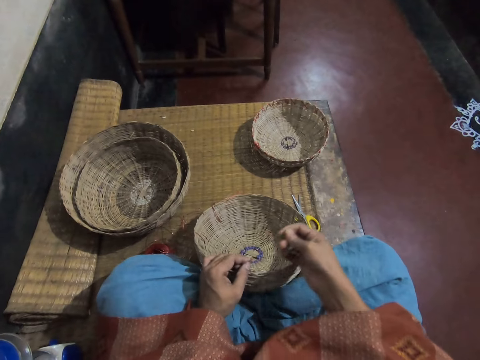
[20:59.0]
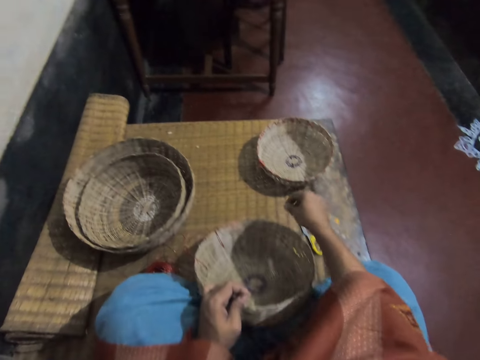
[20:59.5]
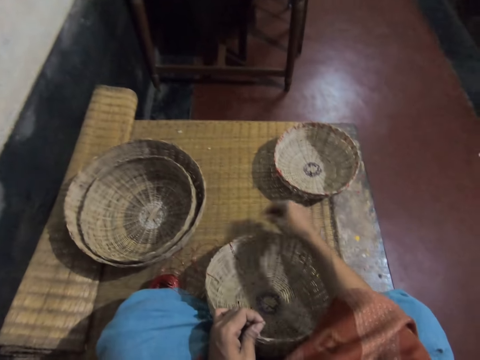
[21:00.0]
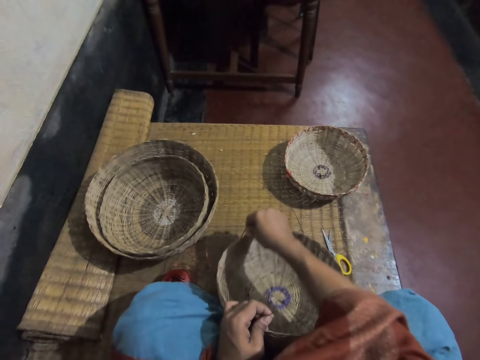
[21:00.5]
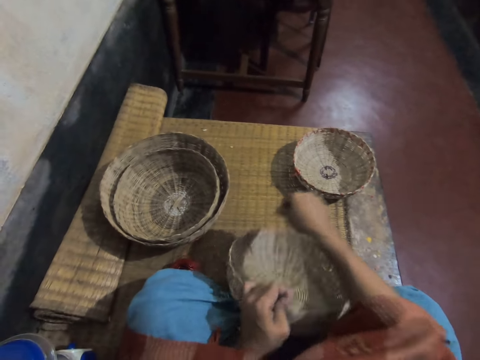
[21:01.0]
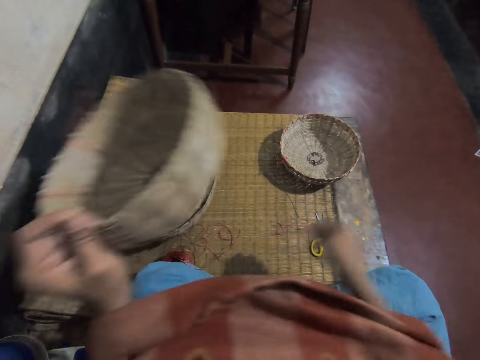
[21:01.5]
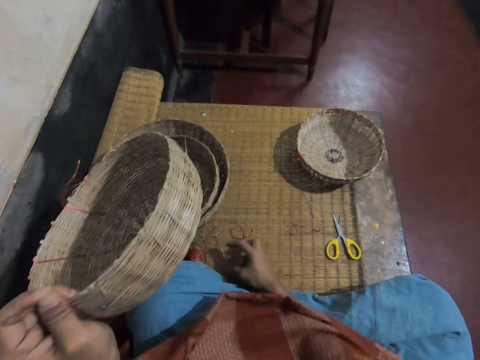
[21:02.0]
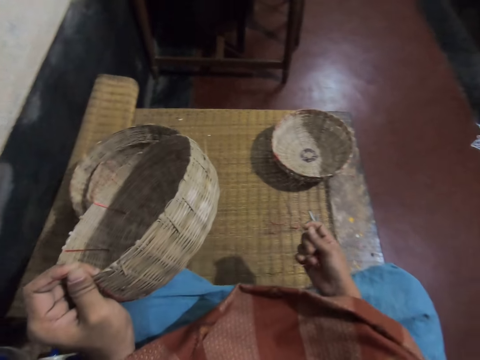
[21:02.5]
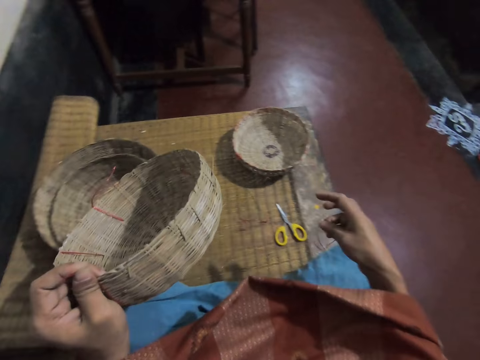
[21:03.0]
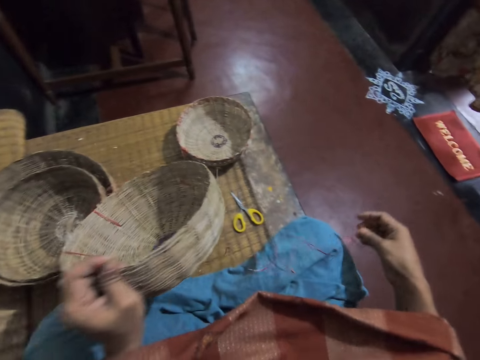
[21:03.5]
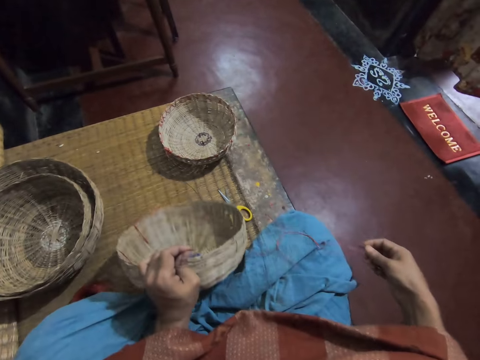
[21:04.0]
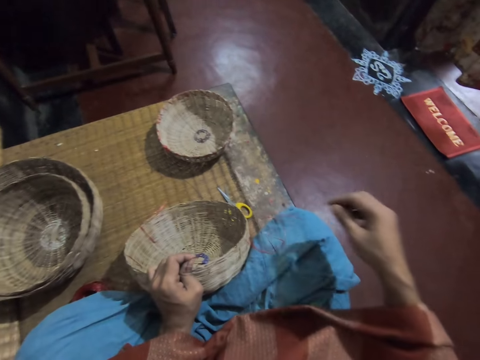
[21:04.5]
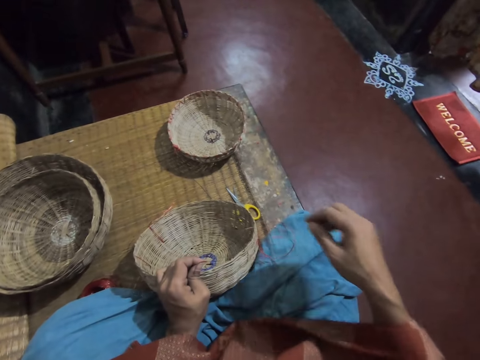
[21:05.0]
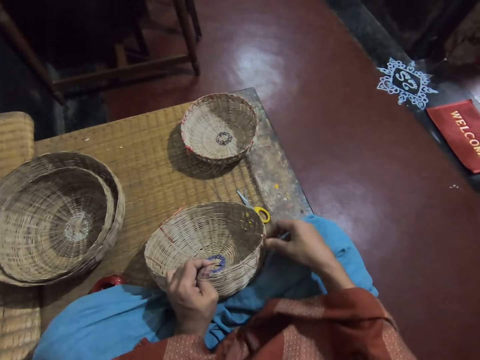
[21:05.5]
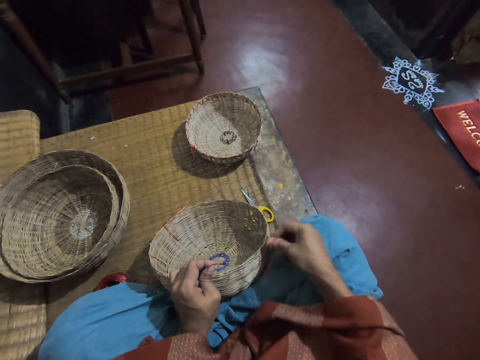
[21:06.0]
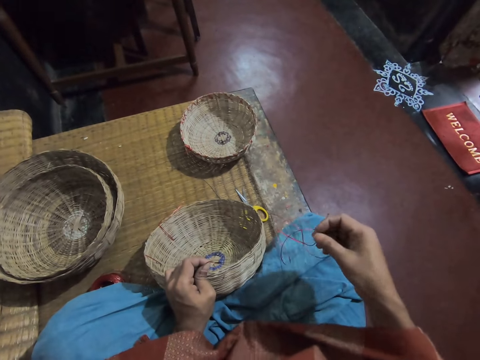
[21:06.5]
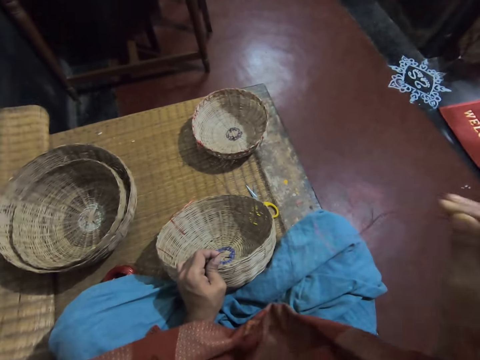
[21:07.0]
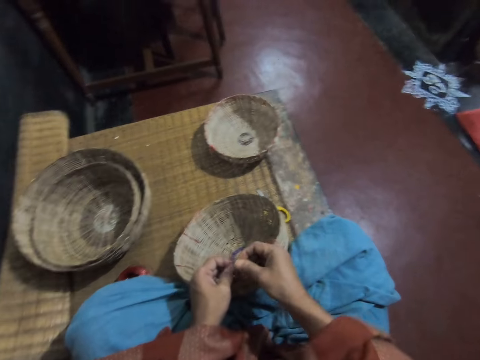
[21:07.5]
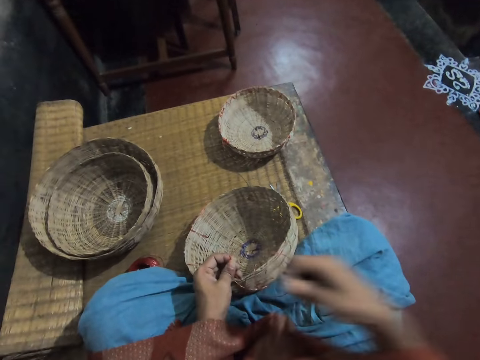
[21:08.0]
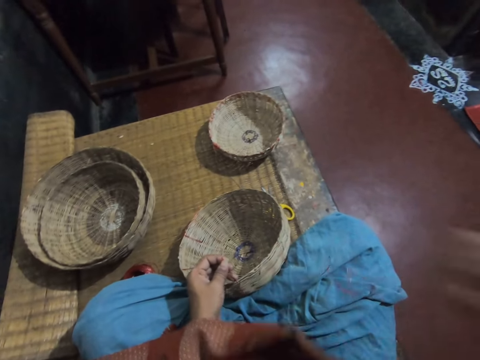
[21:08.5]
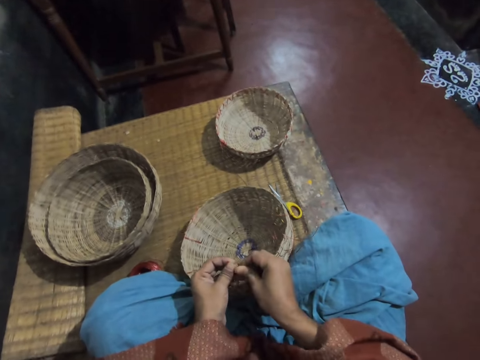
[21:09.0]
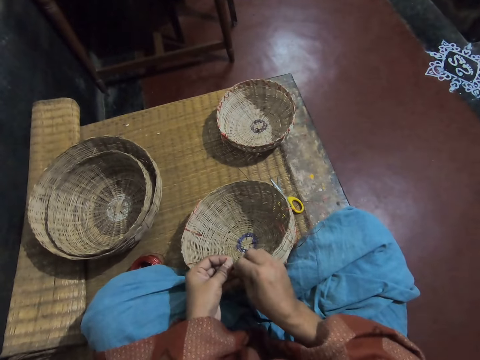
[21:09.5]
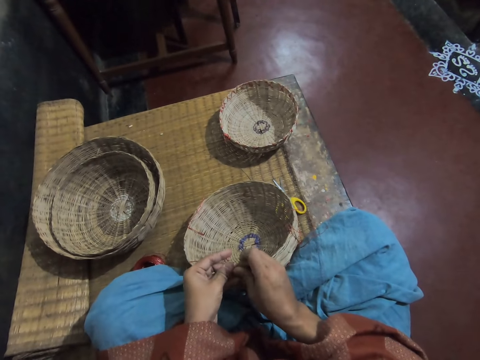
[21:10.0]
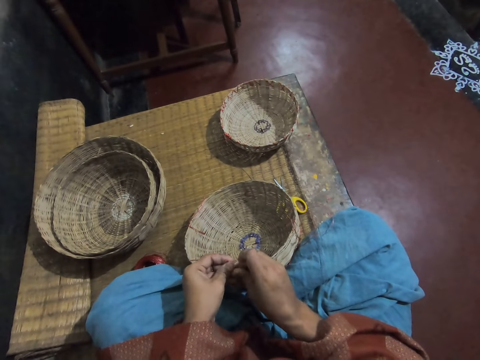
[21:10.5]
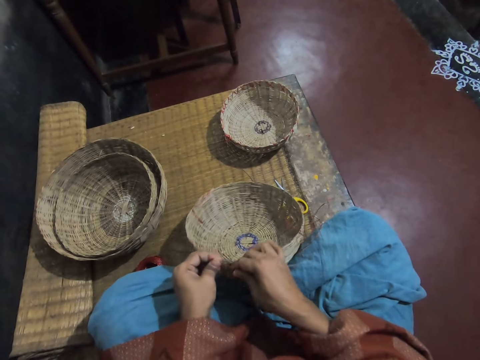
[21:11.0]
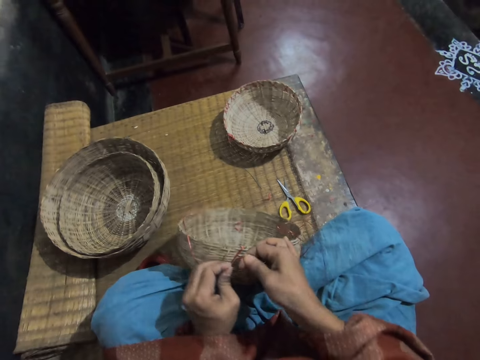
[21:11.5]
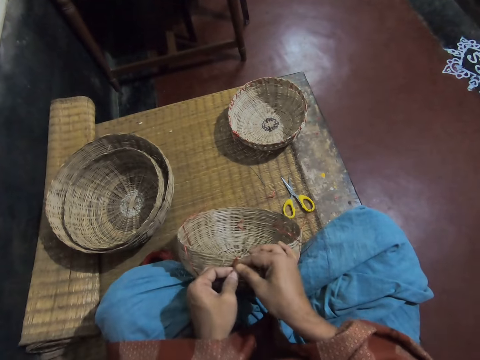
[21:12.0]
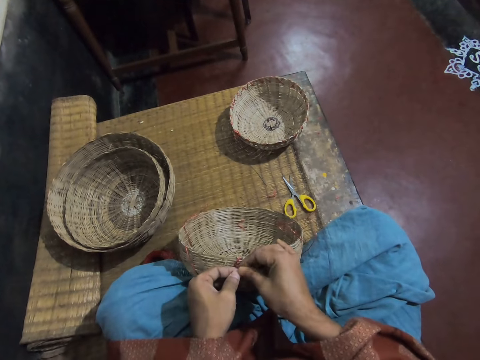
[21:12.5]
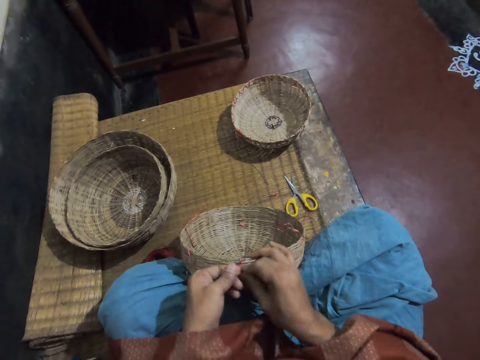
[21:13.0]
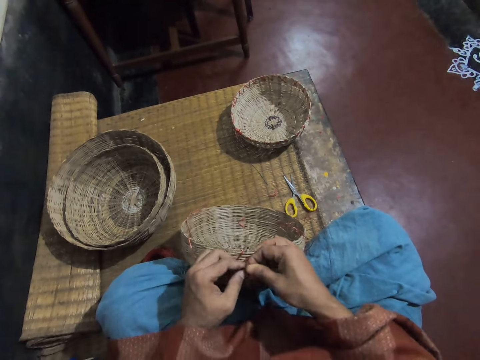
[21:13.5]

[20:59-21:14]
The camera wearer drops the weaving needle in his right hand on the floor. They touch the weaving needle and lift the basket. They pick up the rope on the floor with his right hand. They pick up the weaving needle. They put the basket on her laps. They pull the weaving thread. They tighten the rope around the basket with both hands. They tie the weaving needle.

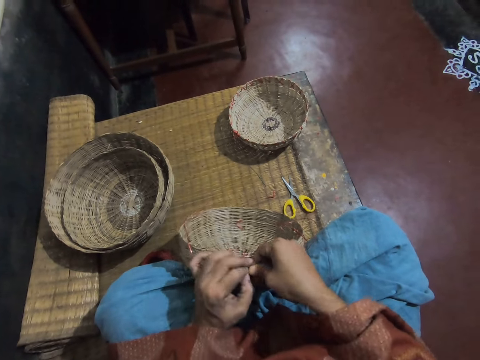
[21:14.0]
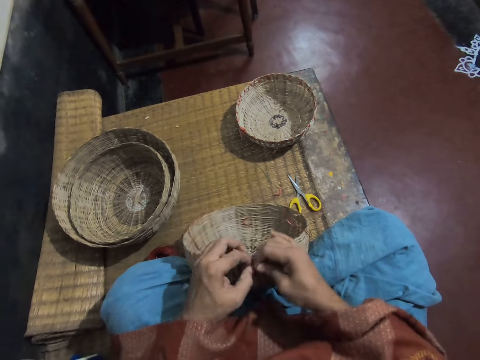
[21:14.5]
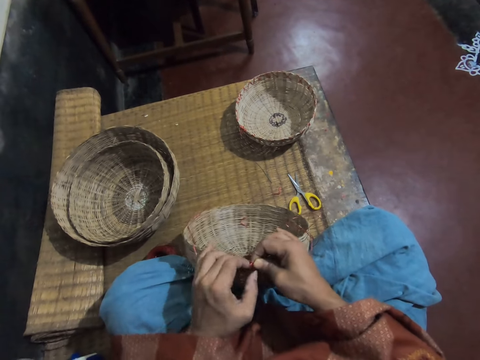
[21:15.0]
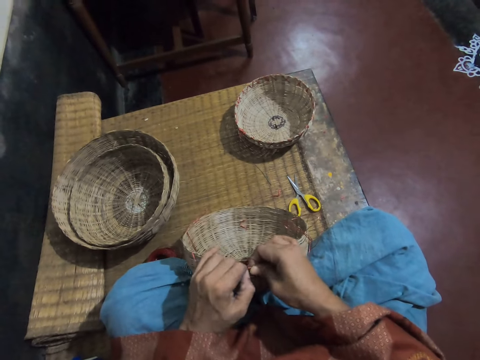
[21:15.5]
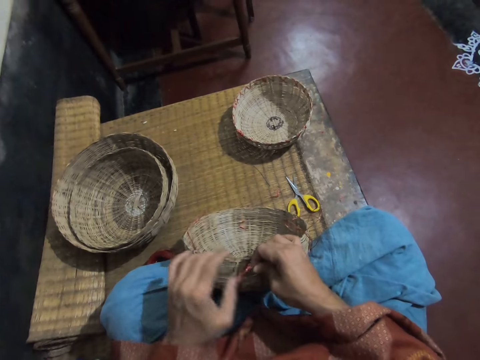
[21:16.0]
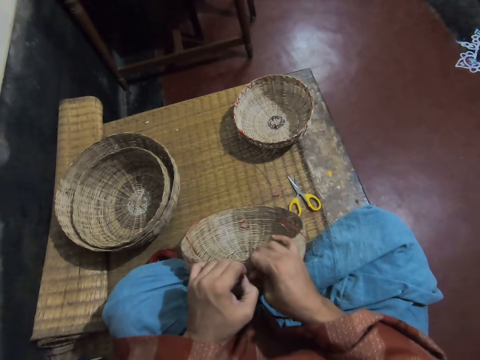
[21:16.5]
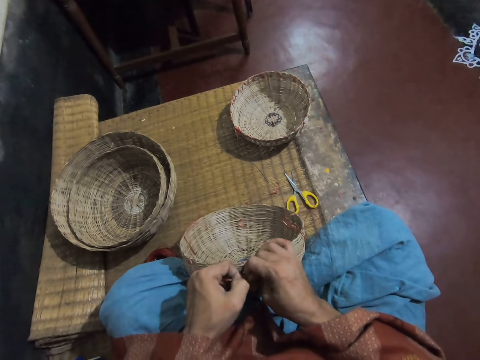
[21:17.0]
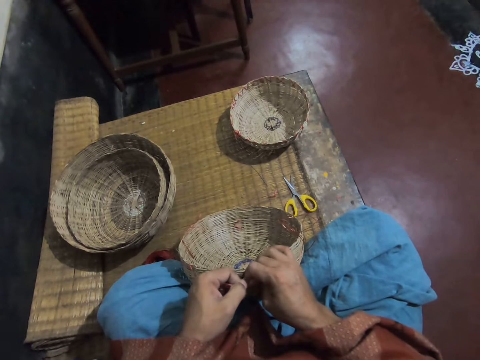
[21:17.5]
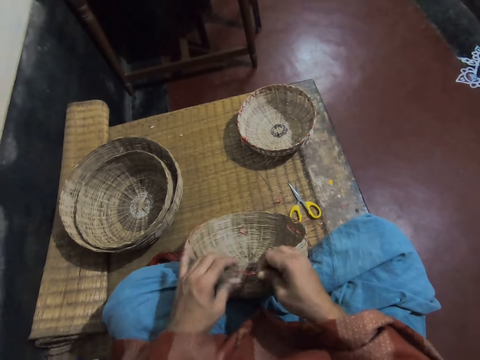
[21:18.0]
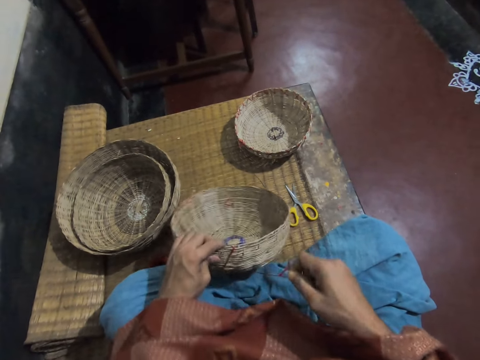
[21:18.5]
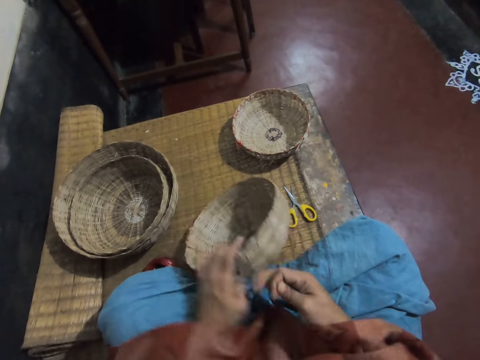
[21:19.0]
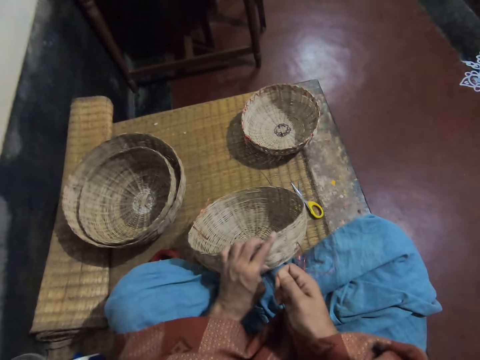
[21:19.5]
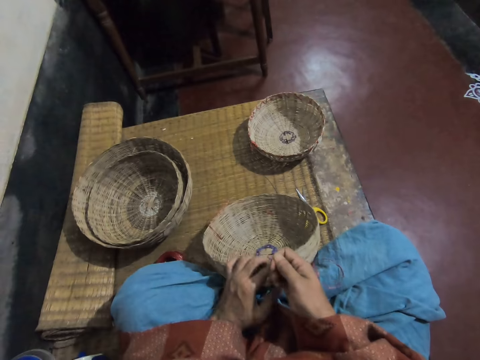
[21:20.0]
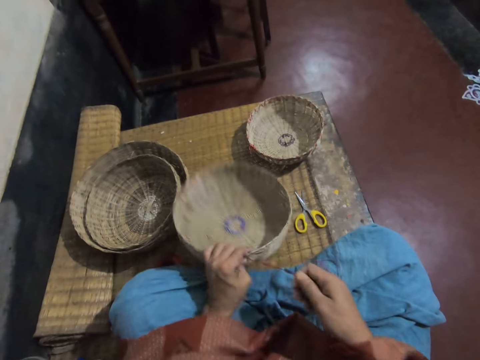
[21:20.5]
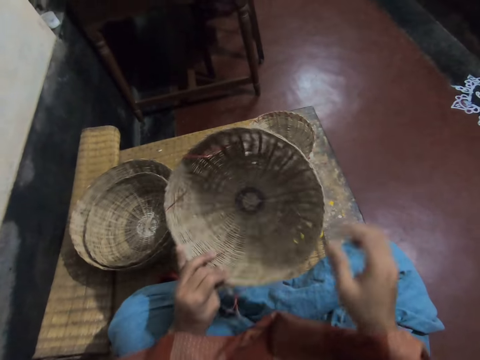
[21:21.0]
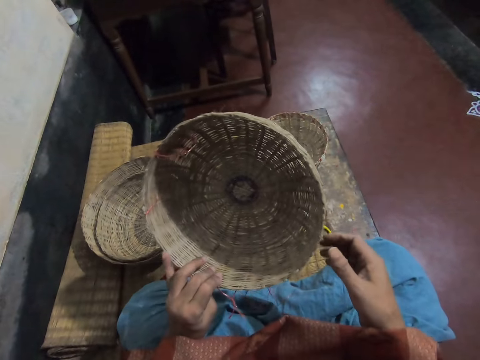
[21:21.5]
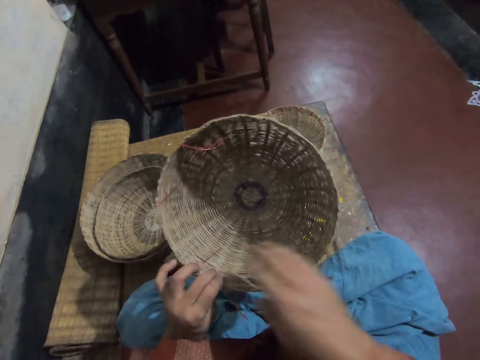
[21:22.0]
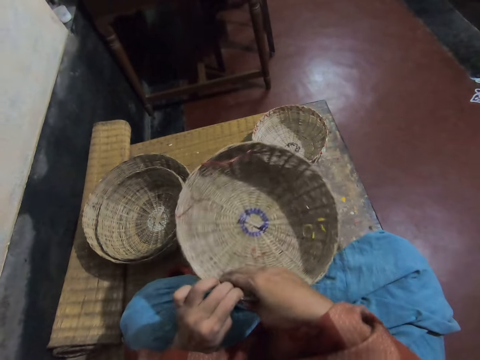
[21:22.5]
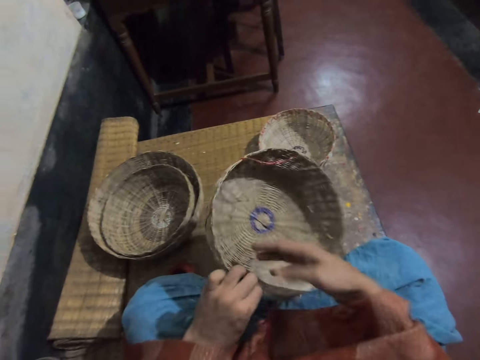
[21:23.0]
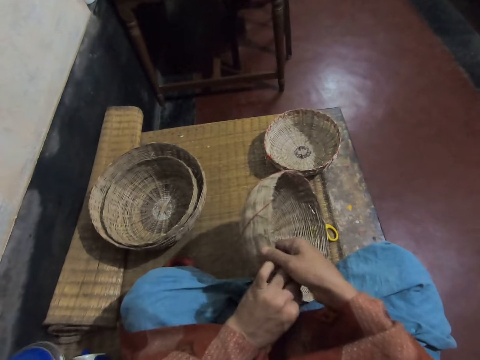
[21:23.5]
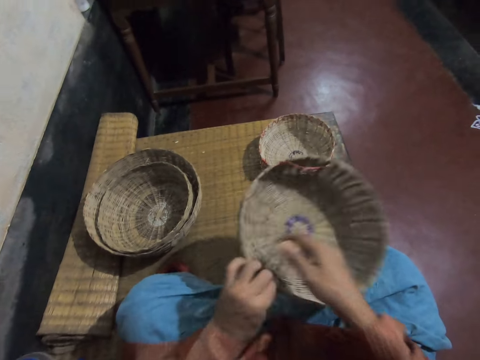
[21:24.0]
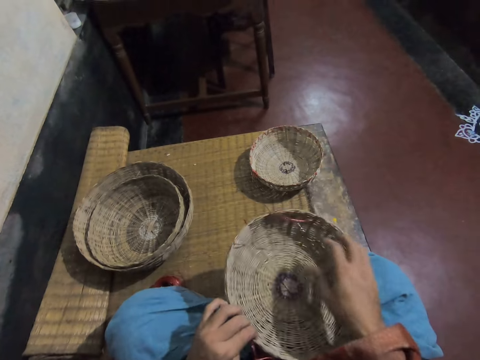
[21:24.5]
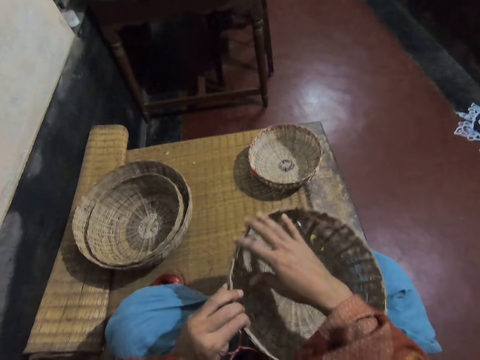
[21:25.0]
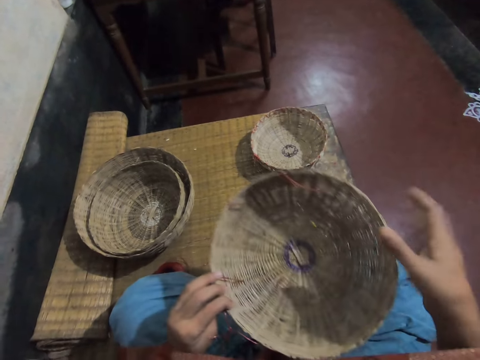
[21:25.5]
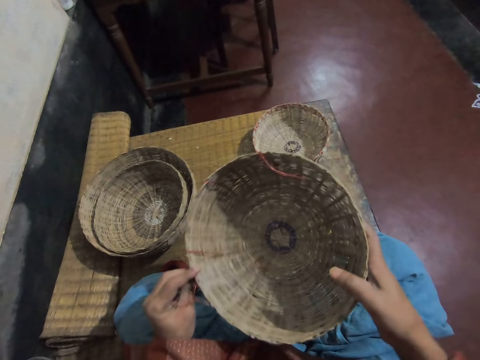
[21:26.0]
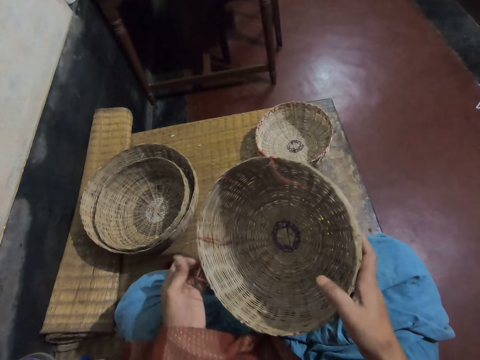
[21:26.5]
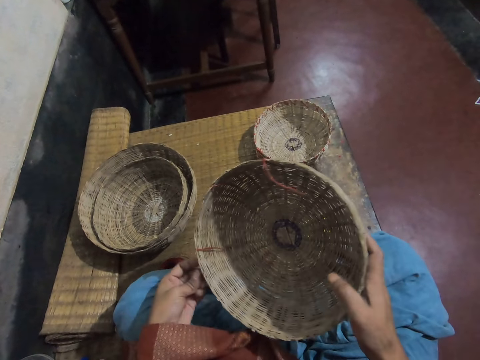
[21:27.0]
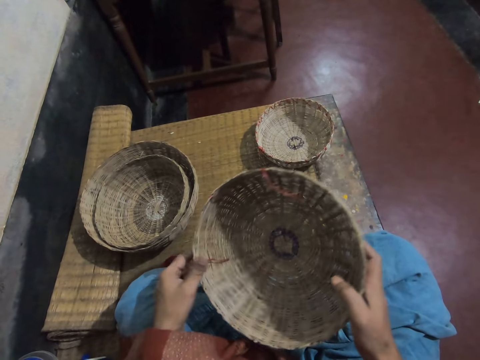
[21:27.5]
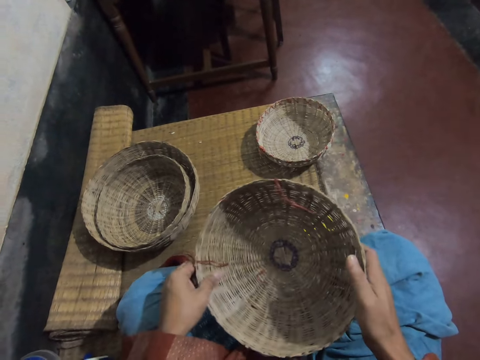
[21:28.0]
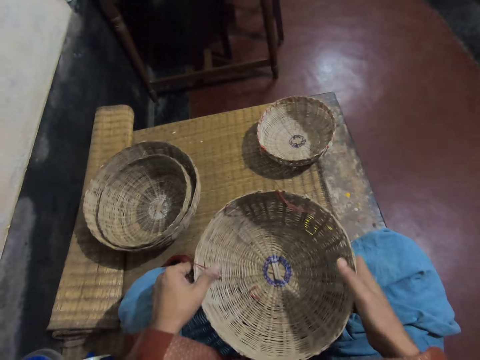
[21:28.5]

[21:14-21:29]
The camera wearer pulls the weaving needle. They lift the basket and look at the basket. They touch inside the basket with the right hand. They touch around the basket.
